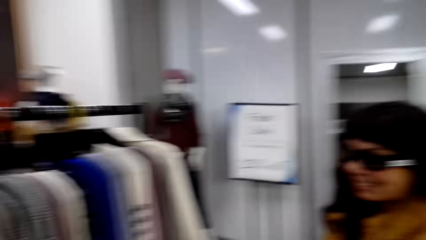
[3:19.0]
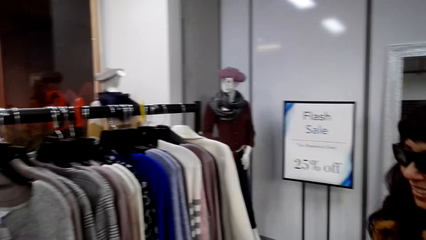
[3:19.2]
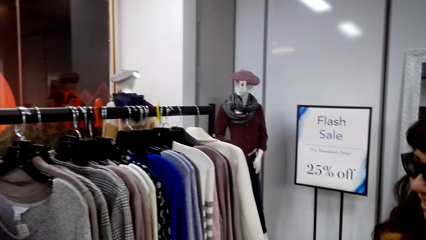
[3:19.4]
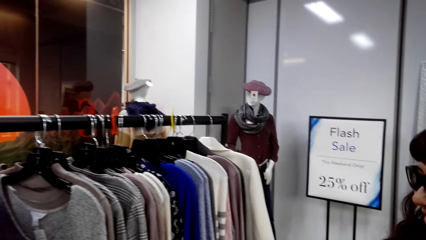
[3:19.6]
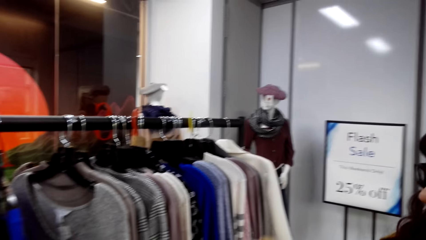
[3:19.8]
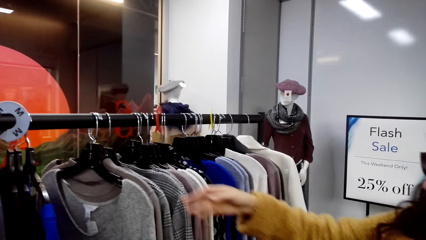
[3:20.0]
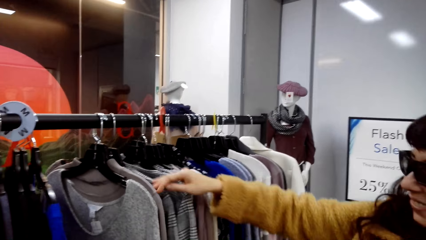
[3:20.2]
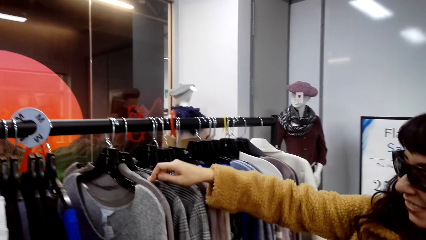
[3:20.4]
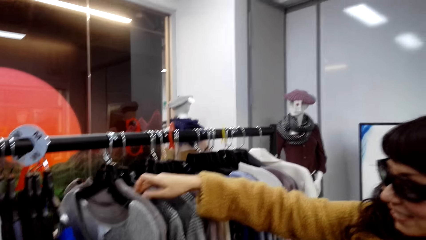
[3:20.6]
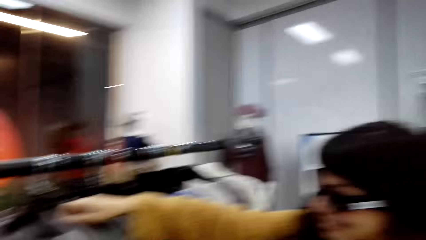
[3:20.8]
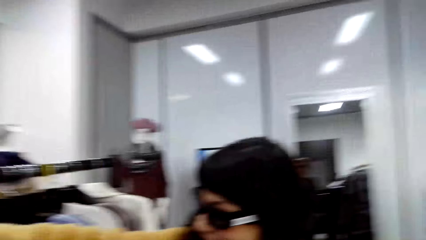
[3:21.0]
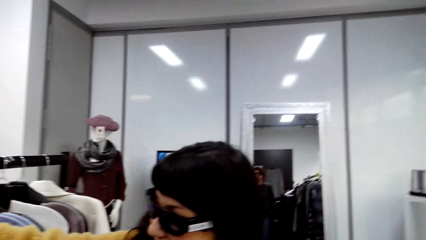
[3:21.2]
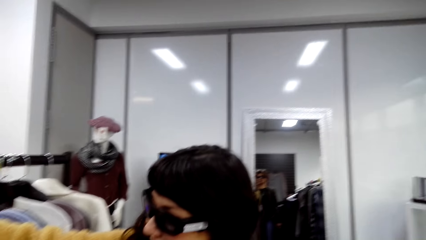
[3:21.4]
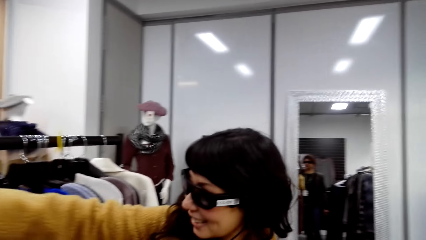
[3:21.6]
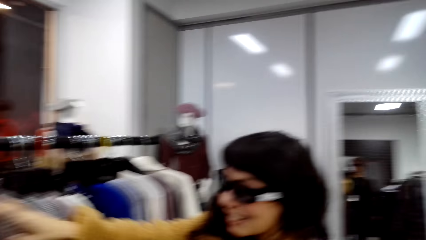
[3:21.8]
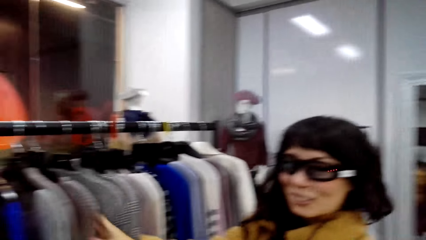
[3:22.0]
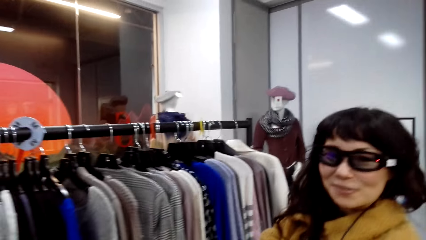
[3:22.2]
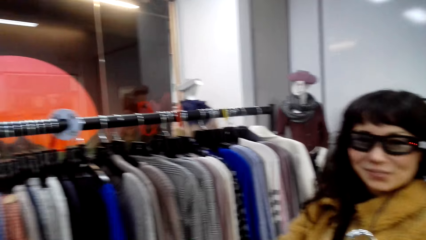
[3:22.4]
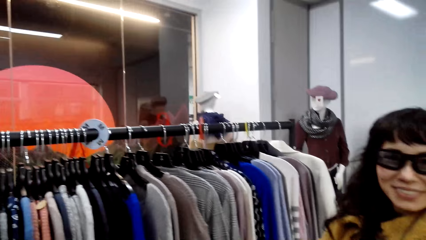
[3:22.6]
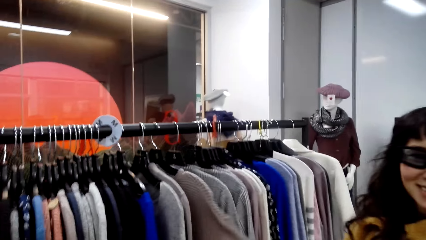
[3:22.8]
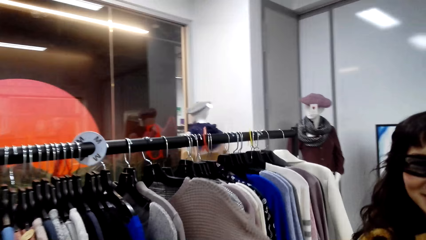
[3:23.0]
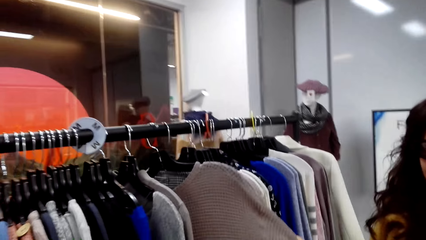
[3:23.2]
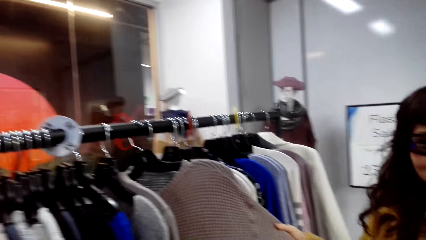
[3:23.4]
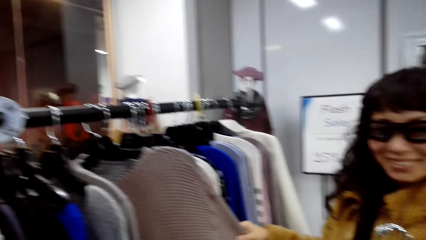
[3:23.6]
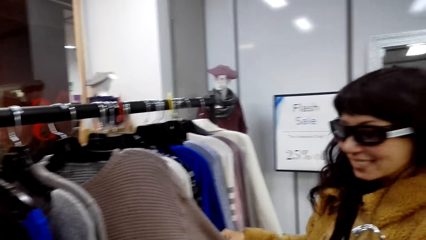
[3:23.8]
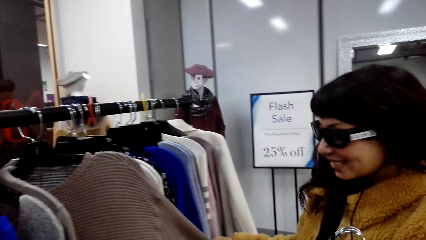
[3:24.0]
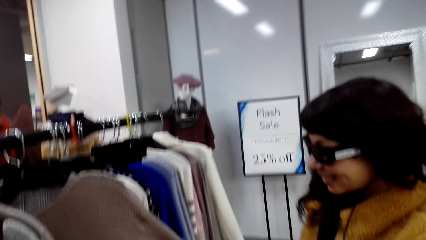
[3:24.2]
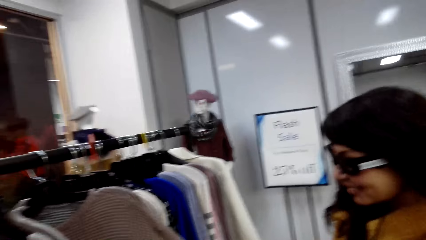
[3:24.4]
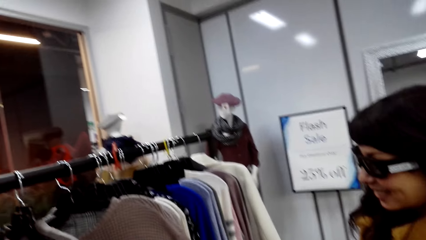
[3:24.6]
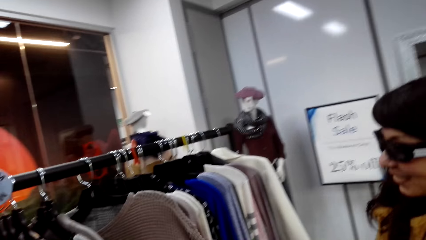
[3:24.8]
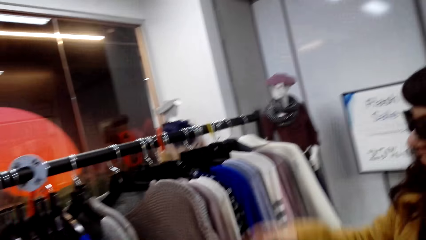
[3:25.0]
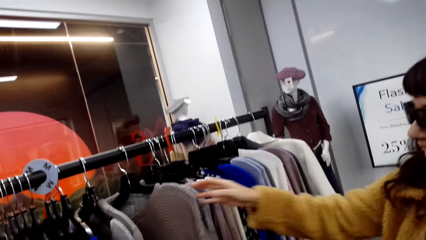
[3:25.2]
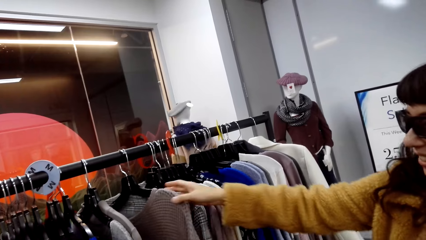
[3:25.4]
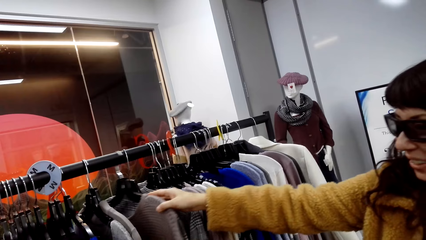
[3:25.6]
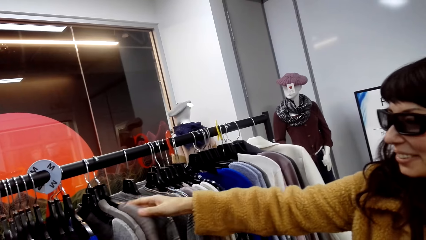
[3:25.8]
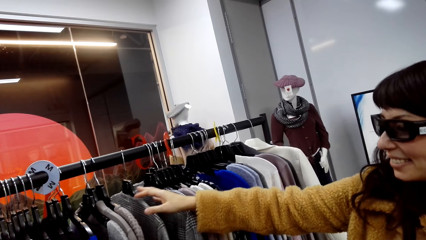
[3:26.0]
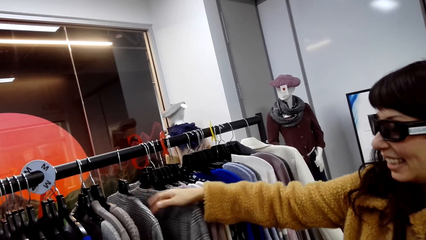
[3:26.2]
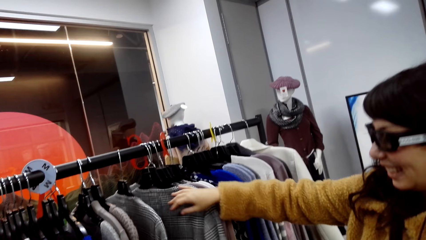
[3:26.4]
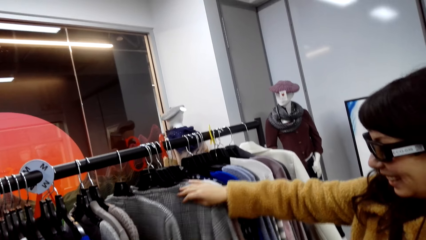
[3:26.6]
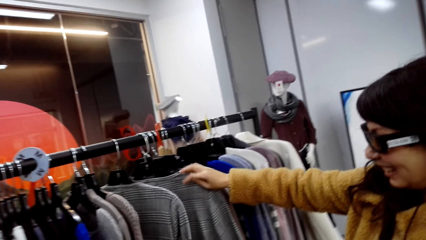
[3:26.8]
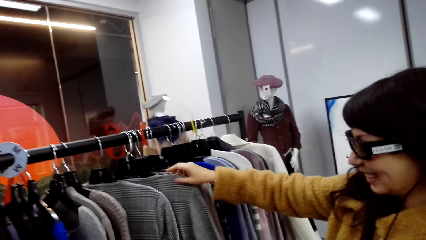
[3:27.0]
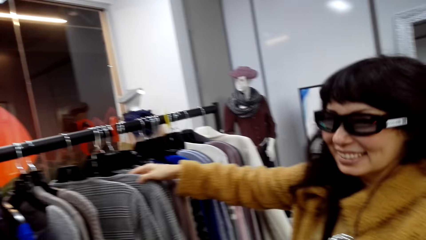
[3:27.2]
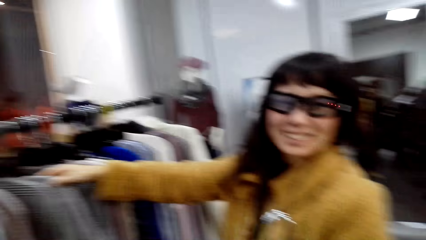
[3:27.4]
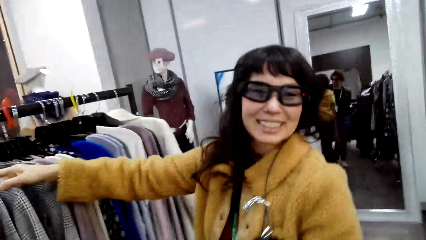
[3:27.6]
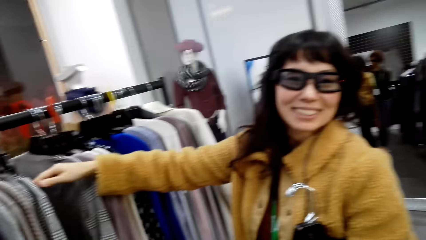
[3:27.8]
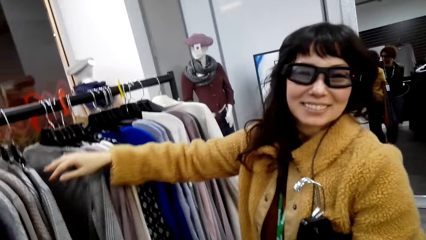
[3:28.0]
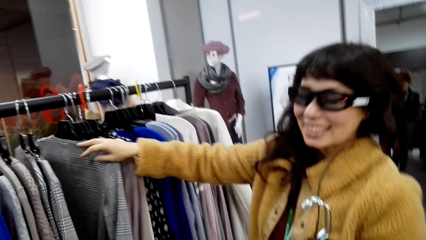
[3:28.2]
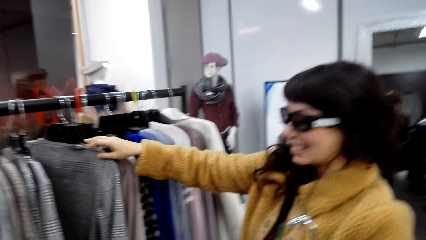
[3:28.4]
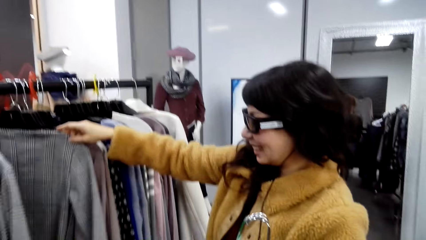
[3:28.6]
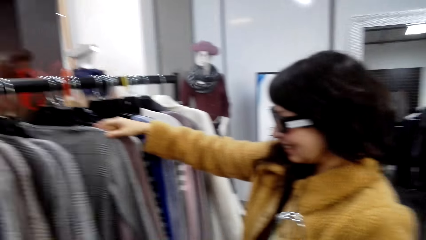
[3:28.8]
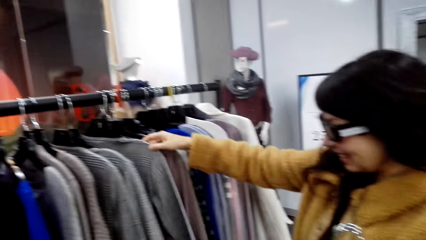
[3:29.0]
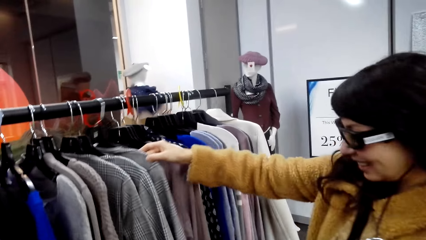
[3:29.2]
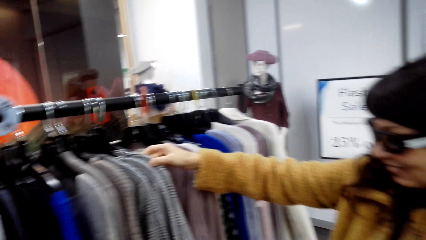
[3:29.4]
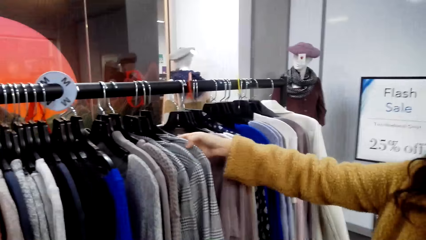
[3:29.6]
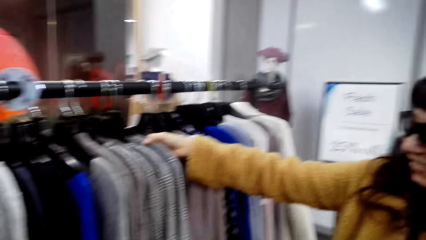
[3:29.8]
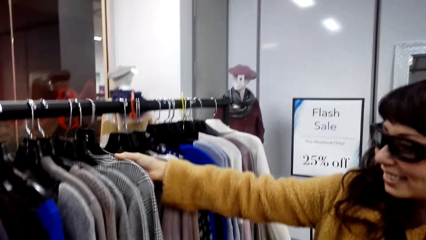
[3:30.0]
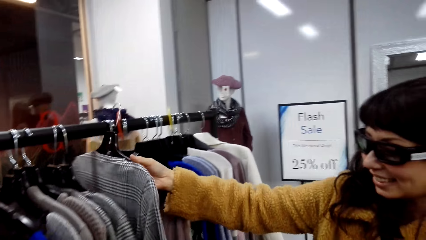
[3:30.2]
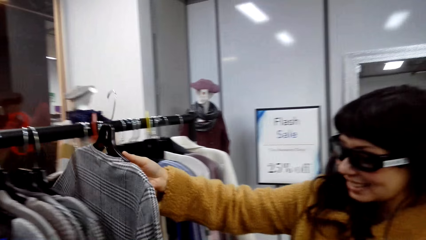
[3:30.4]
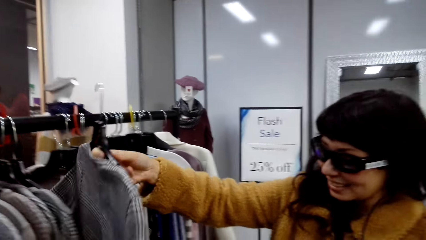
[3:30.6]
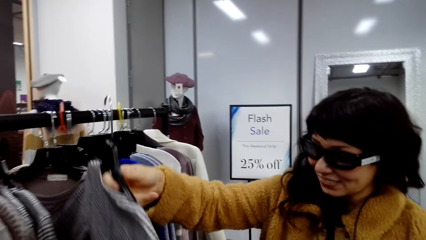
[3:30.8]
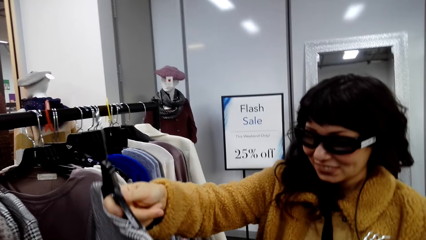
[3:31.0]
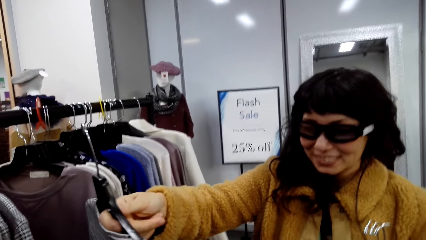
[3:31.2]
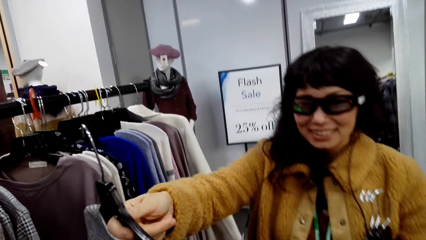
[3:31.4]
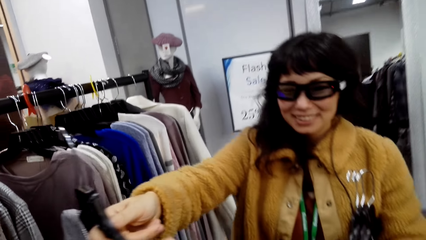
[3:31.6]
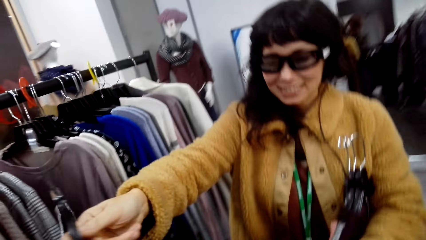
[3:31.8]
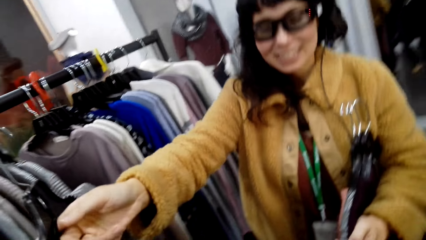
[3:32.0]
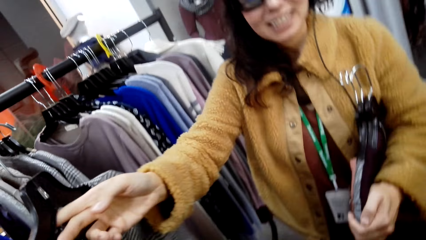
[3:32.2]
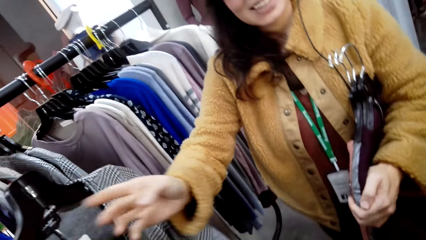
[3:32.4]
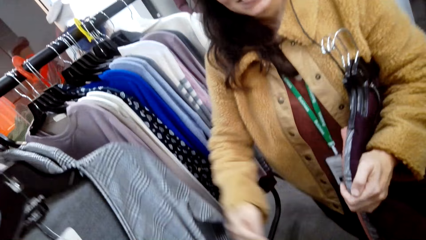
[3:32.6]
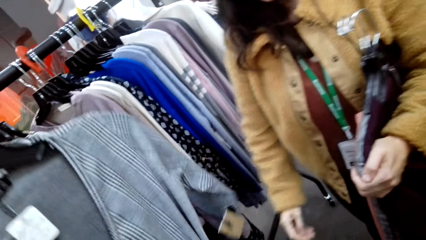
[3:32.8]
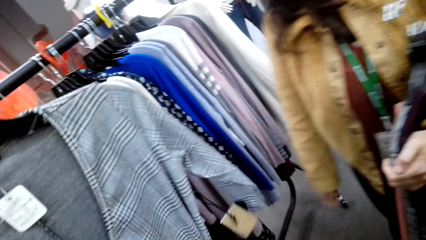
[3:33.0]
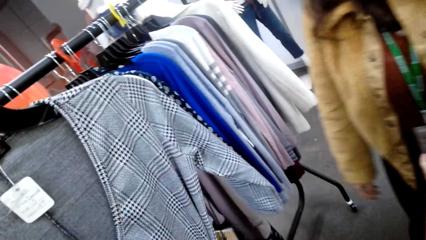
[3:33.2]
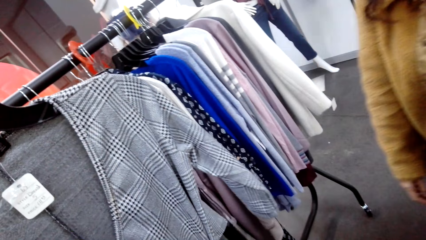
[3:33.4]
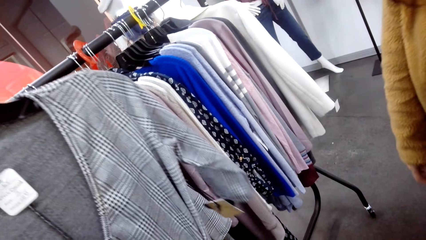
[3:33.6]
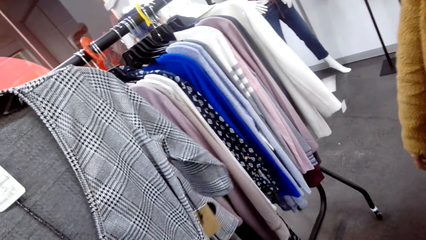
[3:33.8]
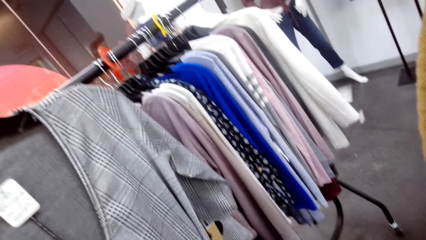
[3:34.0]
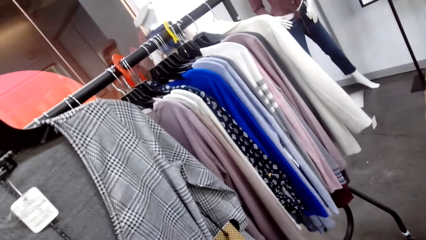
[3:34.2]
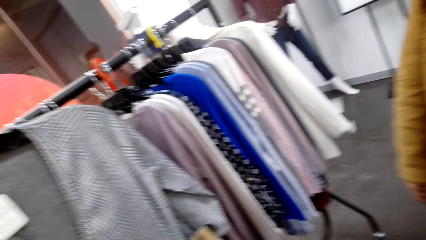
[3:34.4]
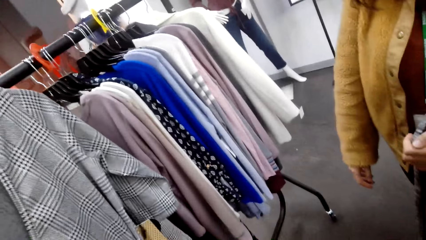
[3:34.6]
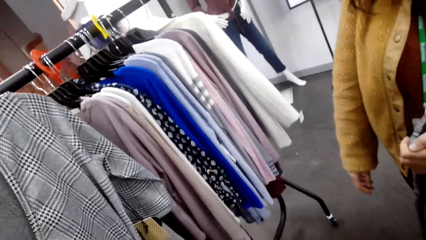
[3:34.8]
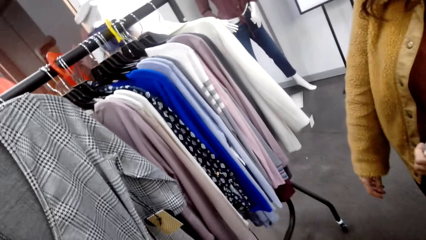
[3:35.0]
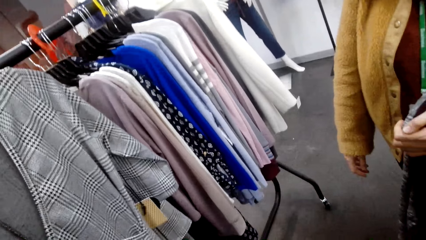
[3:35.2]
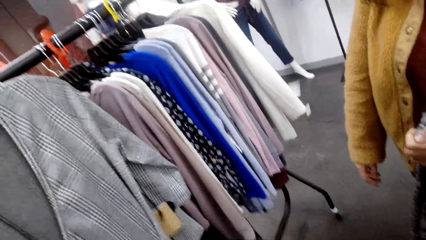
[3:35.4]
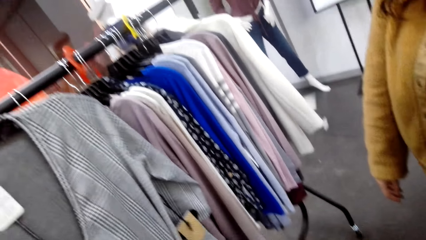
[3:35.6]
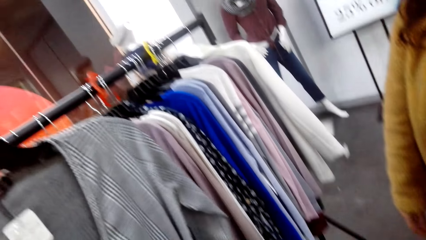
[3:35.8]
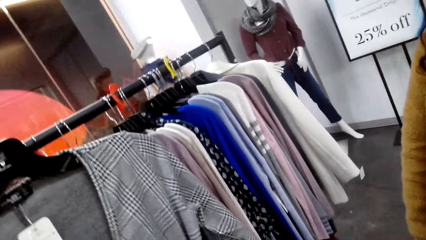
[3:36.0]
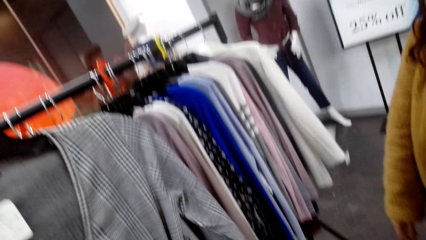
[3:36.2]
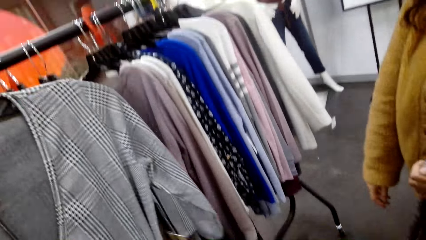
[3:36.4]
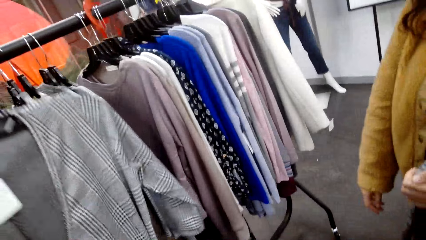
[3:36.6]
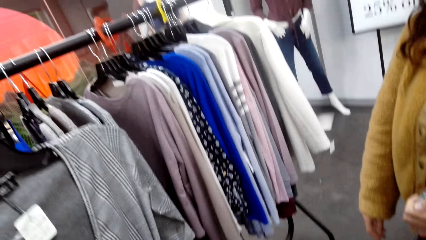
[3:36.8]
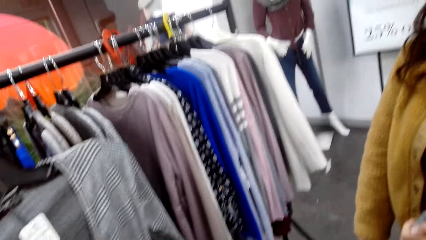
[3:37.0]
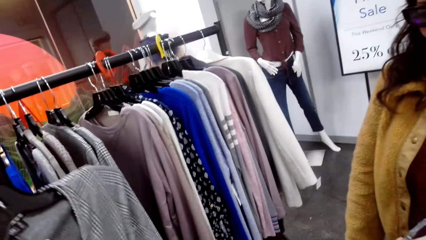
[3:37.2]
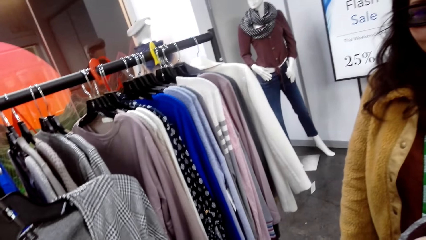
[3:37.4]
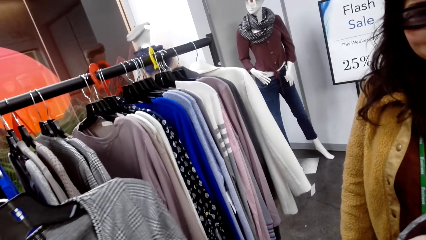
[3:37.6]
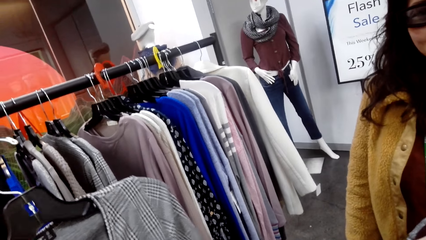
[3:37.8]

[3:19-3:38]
A person checks out the sweater. The person removes the top from the pole. The person gives the sweater to the camera wearer.
